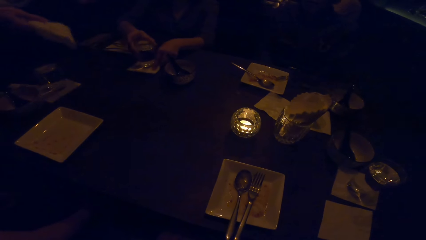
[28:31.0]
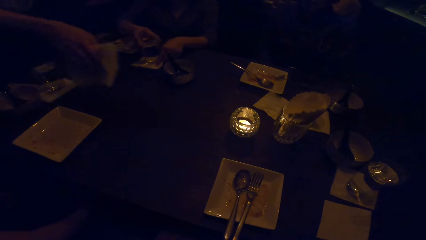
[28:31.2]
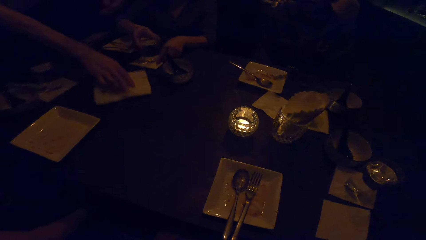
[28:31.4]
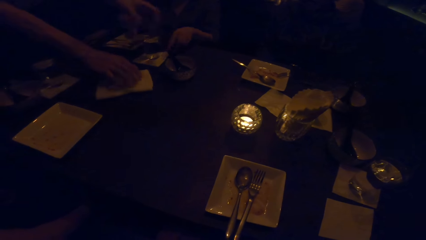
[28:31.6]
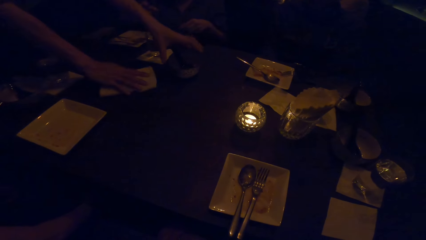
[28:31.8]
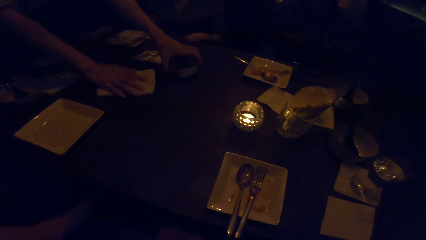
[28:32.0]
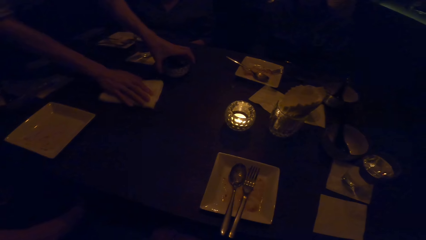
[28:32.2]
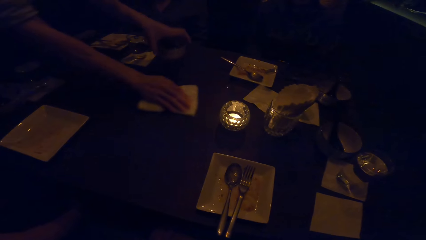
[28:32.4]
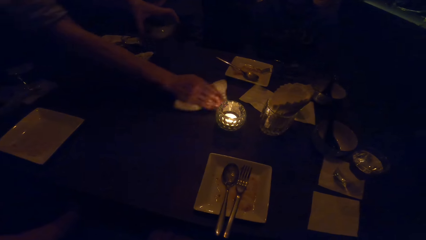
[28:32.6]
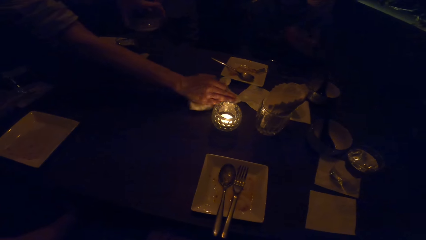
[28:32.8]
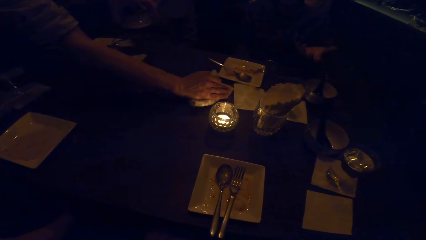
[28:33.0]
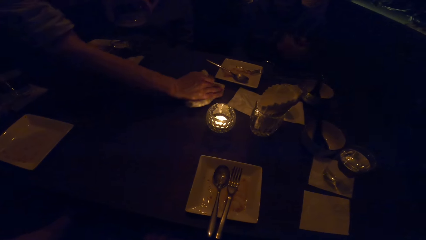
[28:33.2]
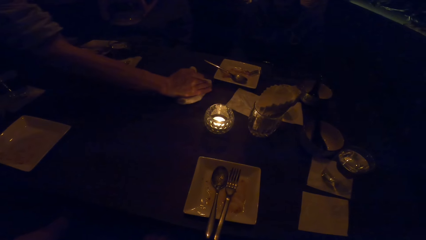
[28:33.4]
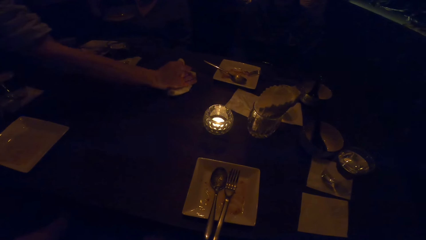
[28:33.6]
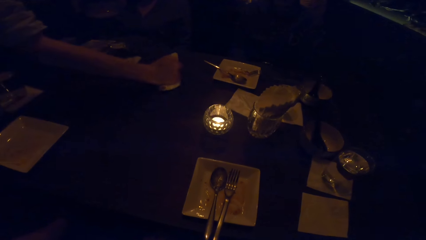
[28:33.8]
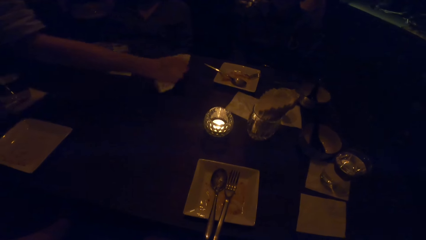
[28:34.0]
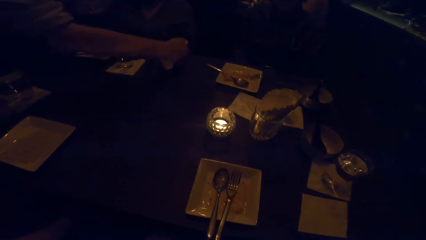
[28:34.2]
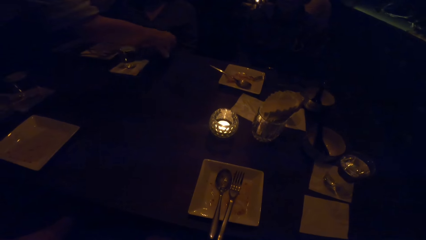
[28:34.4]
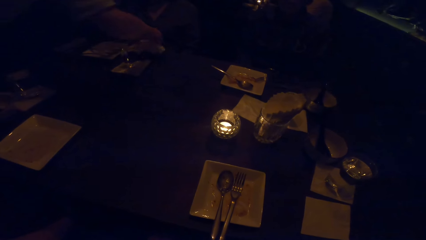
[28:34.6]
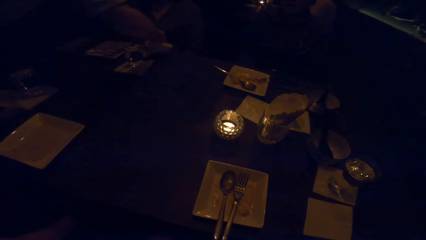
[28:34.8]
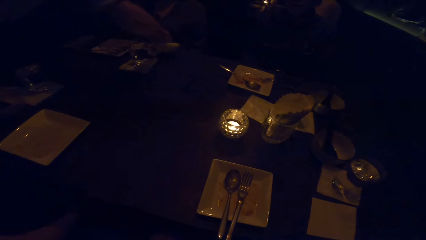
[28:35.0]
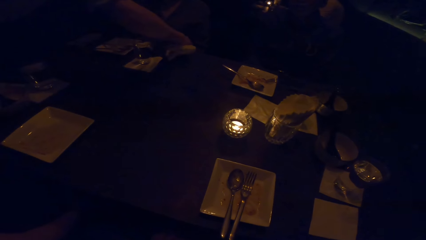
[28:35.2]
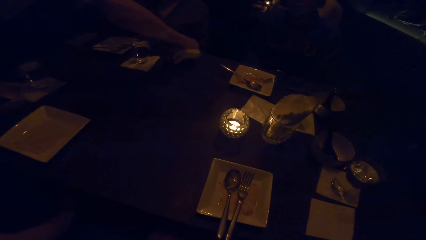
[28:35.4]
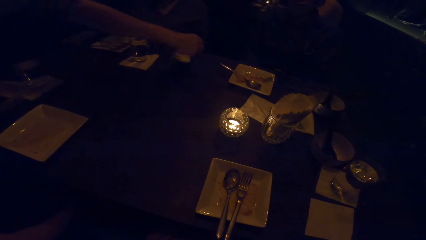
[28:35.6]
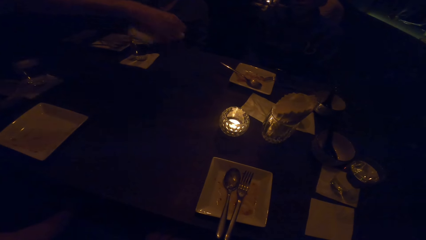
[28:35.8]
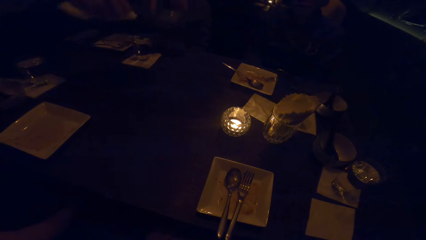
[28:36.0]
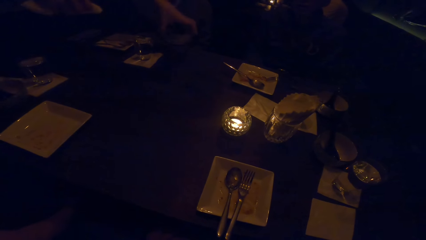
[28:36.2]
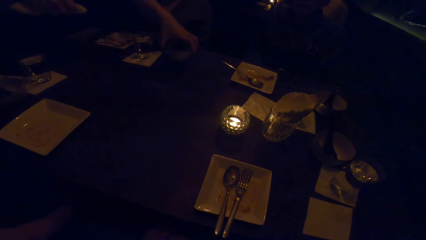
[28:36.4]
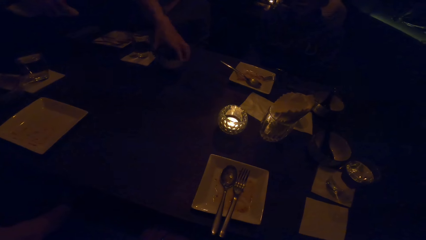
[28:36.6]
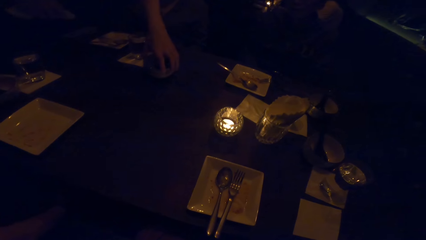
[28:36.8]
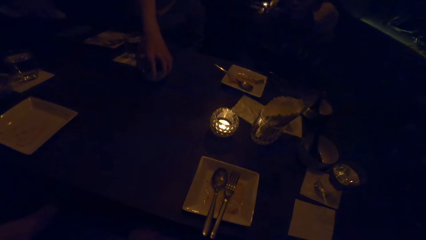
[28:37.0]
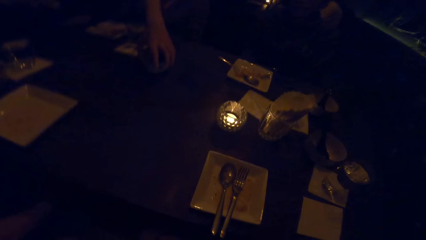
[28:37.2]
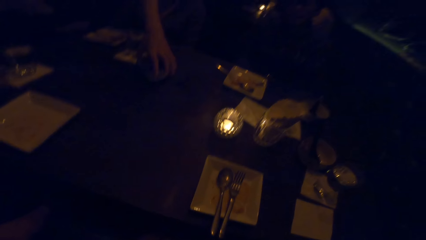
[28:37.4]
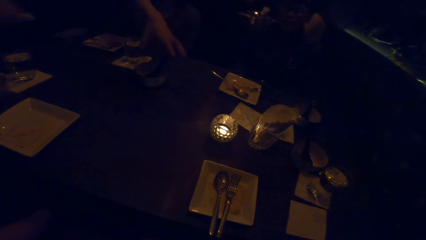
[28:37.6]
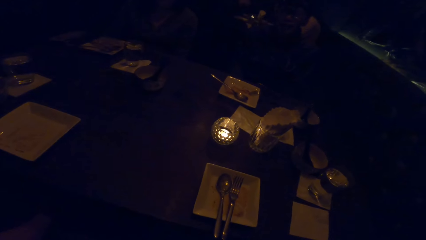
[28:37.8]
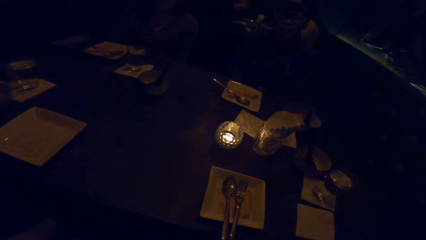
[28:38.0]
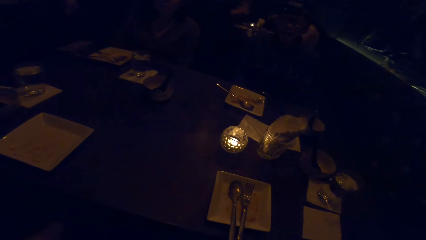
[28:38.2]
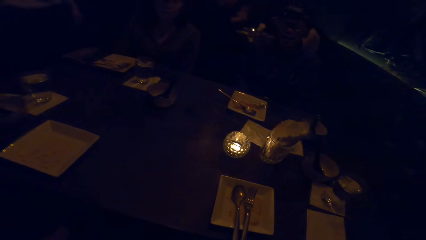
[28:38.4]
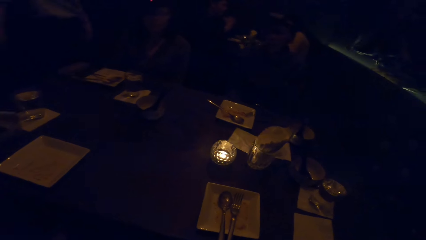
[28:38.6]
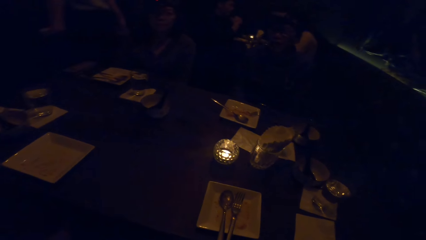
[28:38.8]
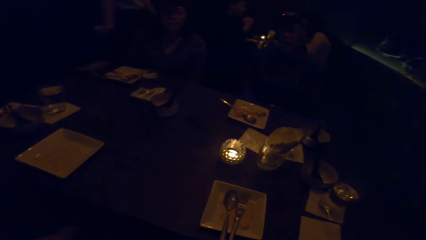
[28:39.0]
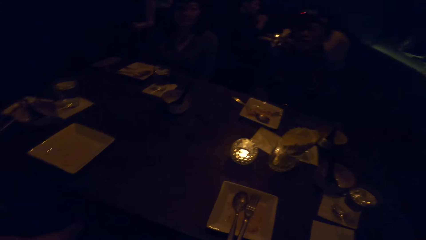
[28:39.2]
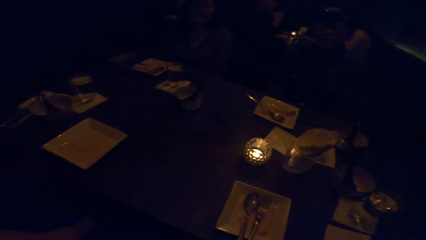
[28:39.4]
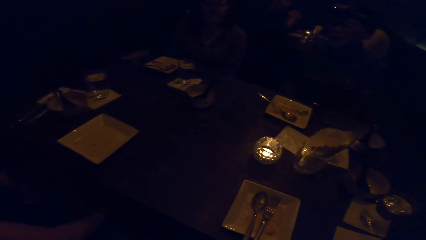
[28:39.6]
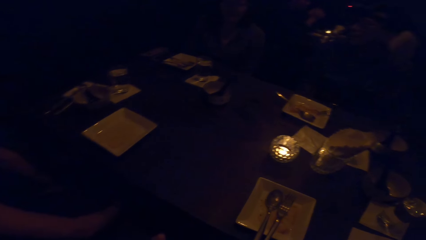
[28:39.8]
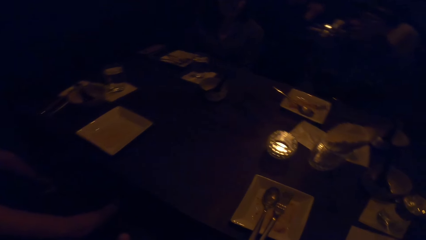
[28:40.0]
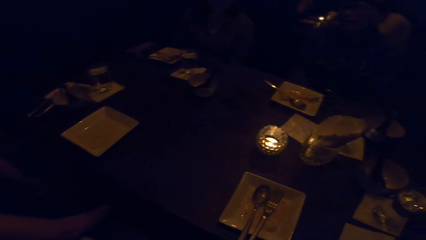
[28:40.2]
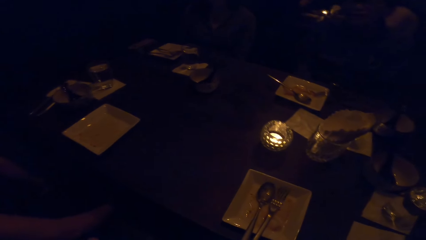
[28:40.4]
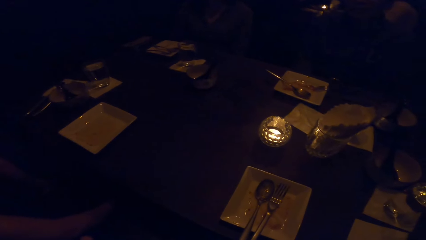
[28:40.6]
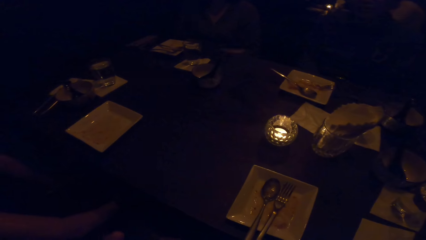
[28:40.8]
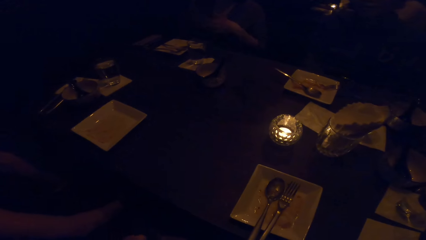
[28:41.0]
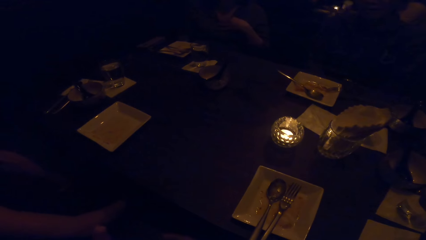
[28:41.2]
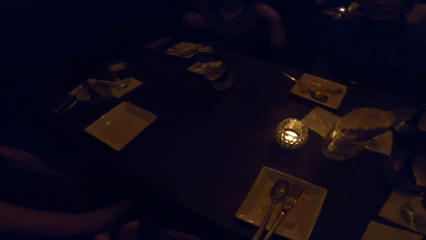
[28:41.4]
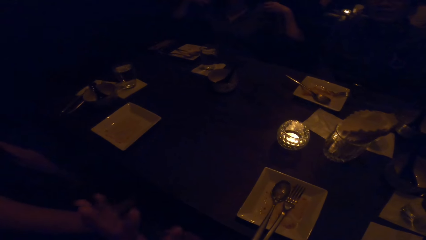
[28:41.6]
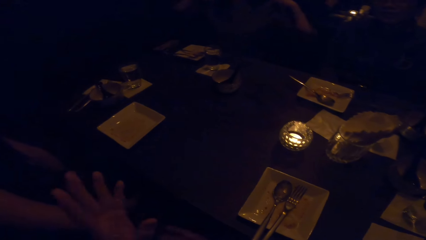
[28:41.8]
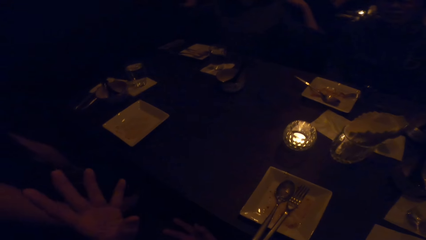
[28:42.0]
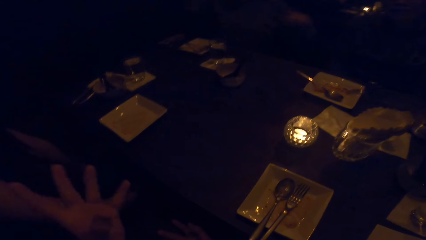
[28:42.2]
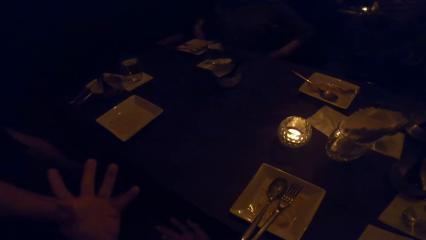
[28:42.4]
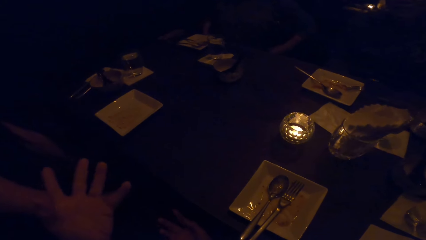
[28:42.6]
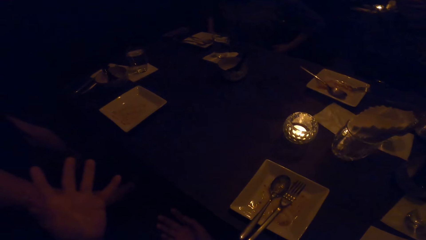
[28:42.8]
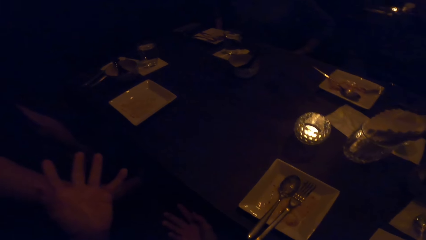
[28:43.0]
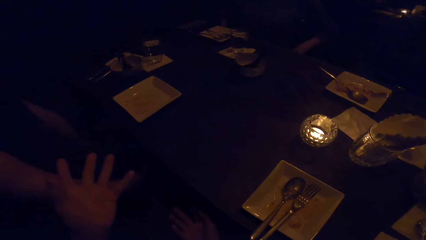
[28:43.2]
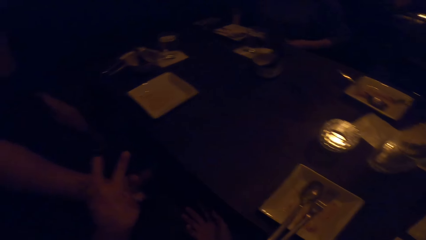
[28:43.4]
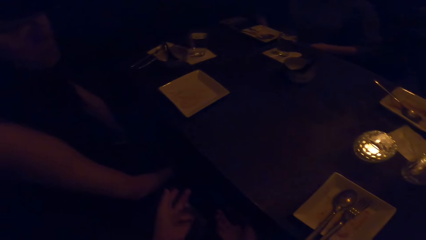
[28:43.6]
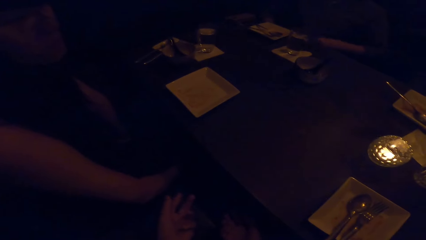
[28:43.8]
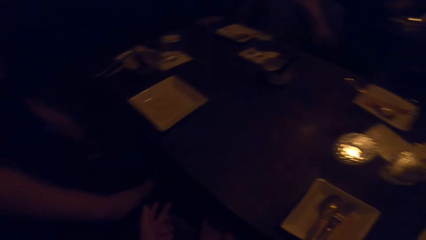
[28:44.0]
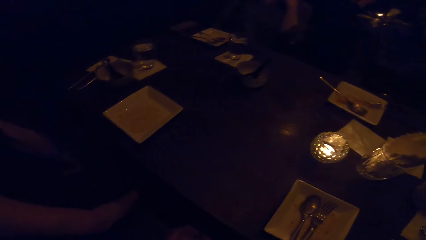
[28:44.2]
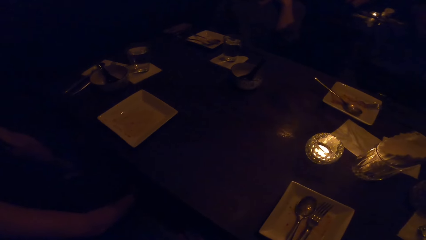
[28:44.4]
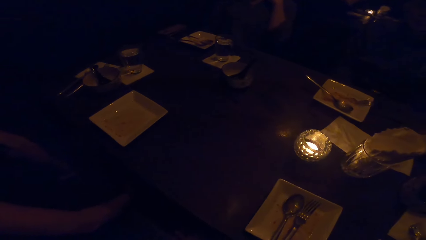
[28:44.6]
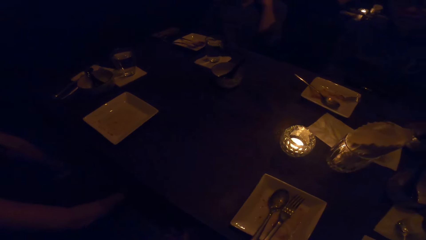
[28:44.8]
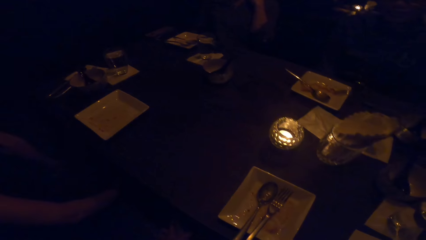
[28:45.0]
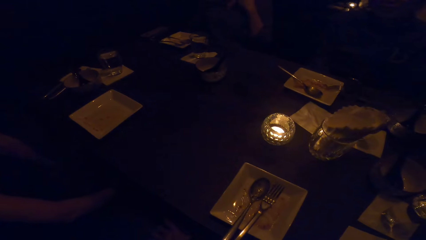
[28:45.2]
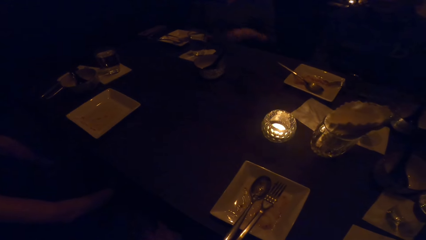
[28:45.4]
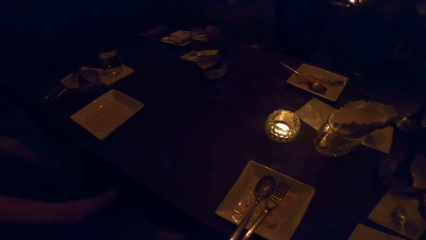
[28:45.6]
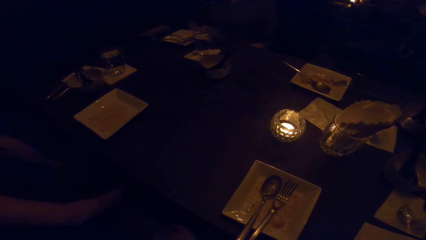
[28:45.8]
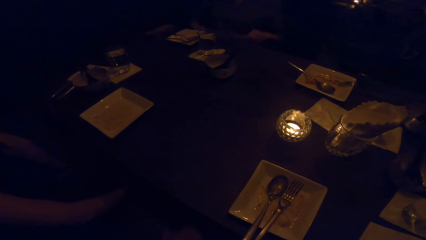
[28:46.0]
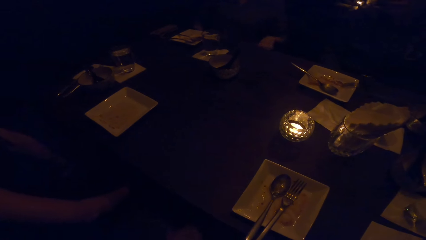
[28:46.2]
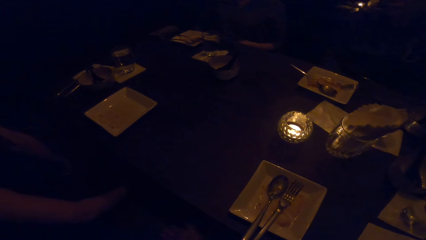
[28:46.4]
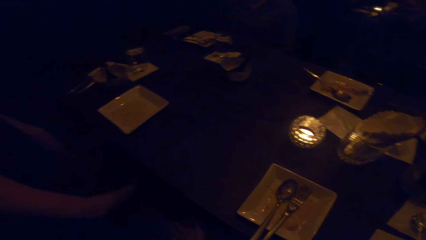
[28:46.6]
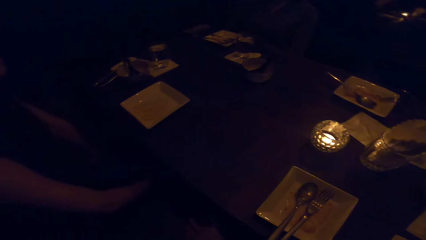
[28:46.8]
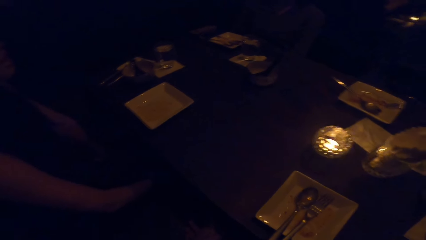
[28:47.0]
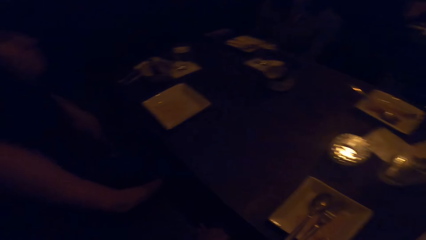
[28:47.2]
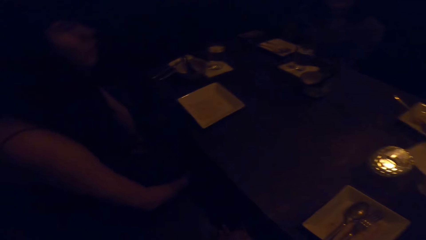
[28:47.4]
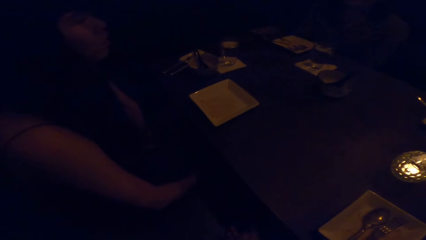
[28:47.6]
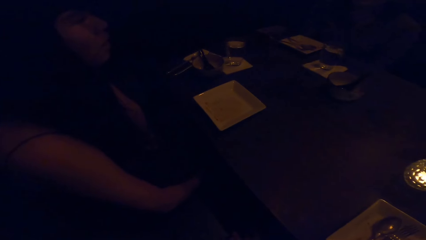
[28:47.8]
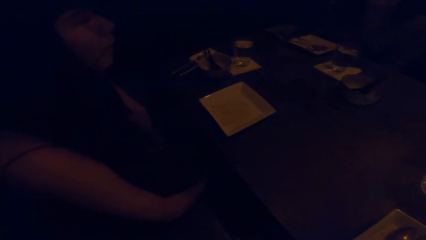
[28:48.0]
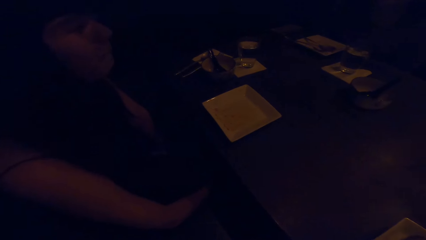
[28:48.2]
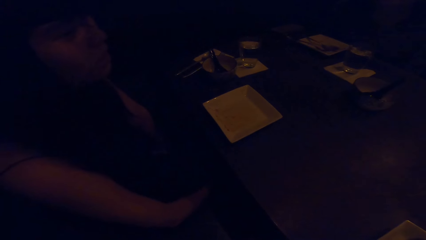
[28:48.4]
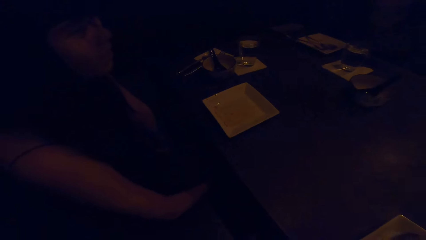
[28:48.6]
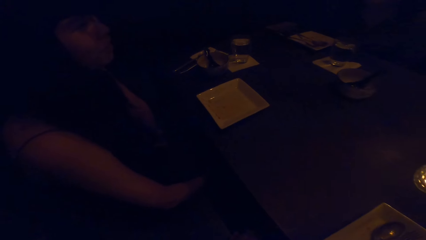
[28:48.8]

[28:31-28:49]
The person removes the hand from the glass. A man holds the wiping cloth with the hand and carries the bowl. The man wipes the table. The man puts the bowl down on the table and removes the hand from the bowl. The person flaps the hand. The camera wearer flaps the hand. They put the hand down. The person flaps the hand and puts the hand down.
